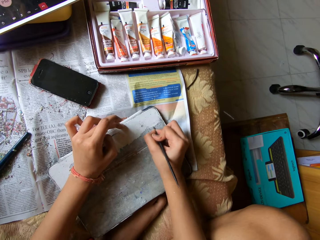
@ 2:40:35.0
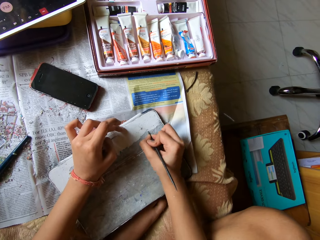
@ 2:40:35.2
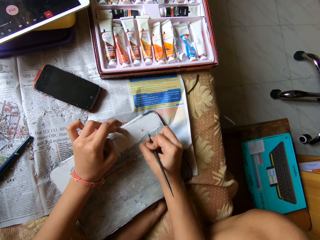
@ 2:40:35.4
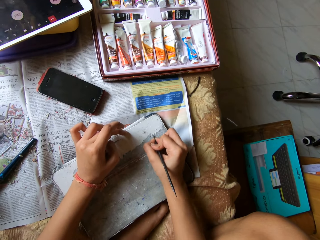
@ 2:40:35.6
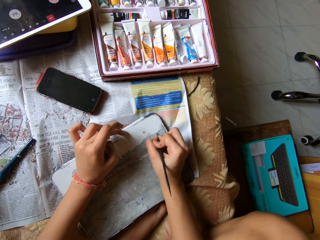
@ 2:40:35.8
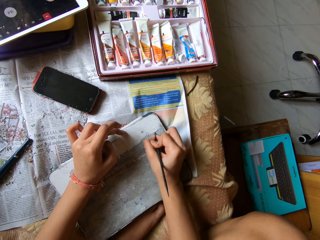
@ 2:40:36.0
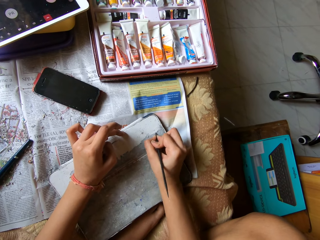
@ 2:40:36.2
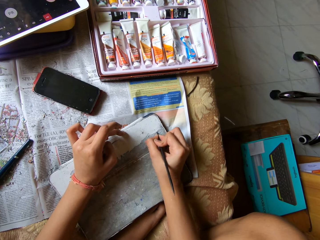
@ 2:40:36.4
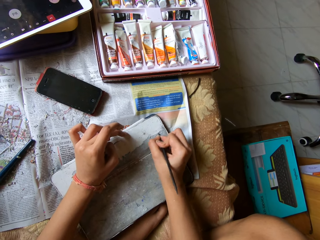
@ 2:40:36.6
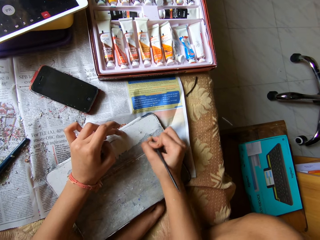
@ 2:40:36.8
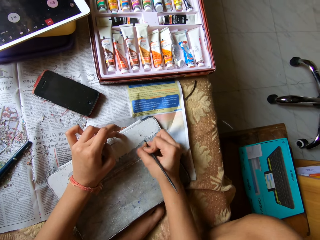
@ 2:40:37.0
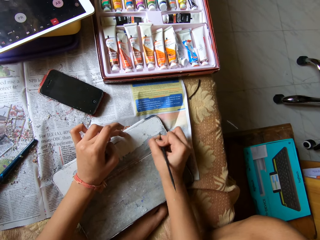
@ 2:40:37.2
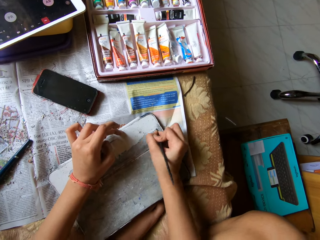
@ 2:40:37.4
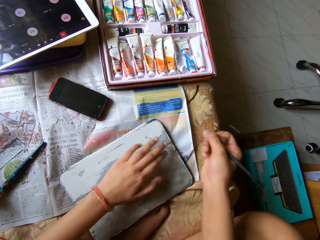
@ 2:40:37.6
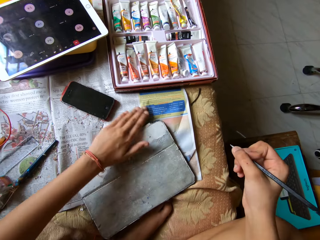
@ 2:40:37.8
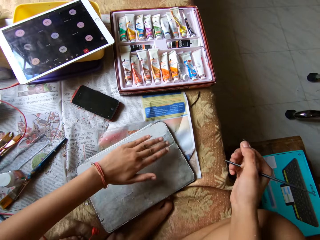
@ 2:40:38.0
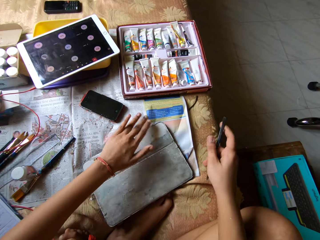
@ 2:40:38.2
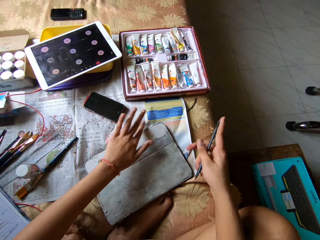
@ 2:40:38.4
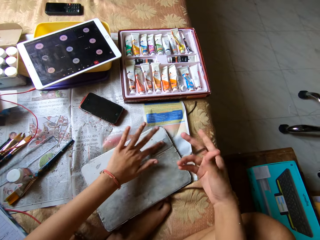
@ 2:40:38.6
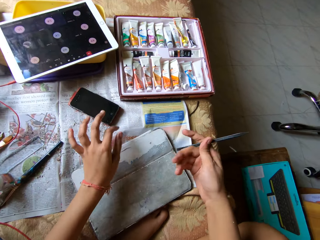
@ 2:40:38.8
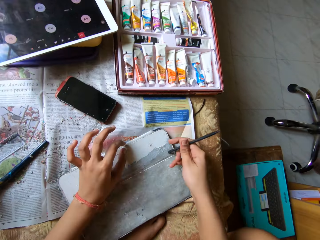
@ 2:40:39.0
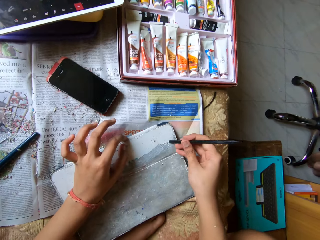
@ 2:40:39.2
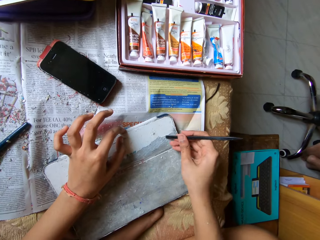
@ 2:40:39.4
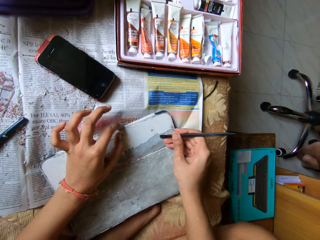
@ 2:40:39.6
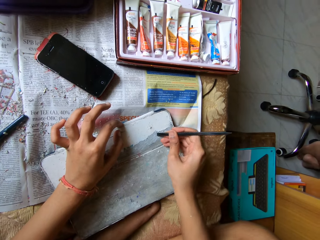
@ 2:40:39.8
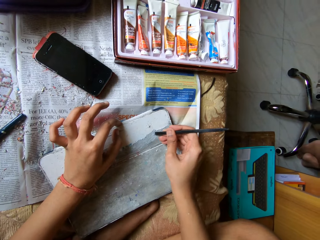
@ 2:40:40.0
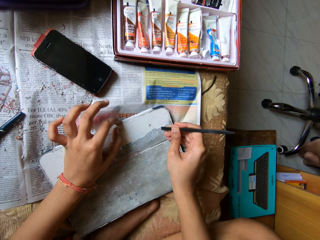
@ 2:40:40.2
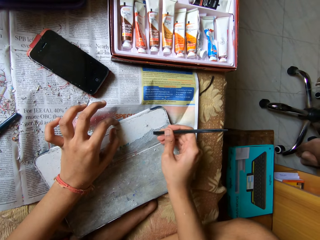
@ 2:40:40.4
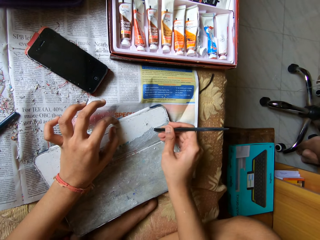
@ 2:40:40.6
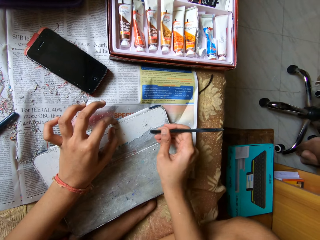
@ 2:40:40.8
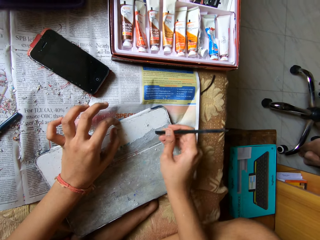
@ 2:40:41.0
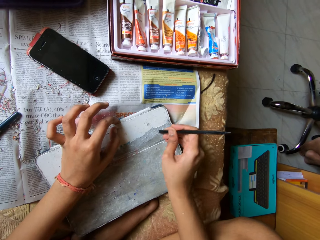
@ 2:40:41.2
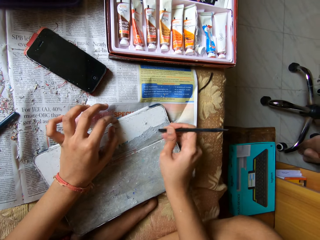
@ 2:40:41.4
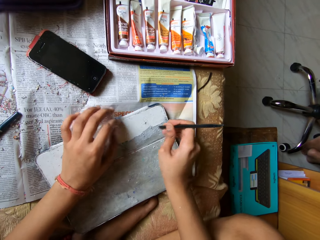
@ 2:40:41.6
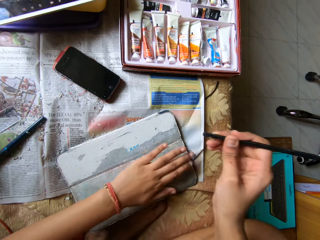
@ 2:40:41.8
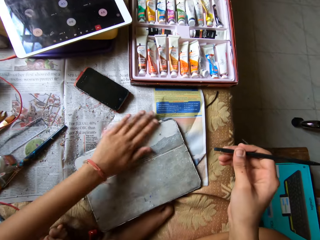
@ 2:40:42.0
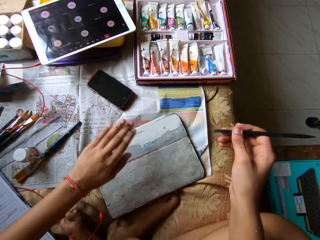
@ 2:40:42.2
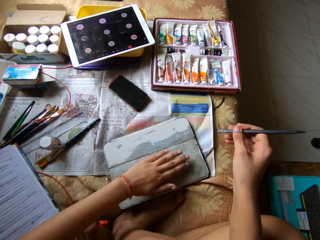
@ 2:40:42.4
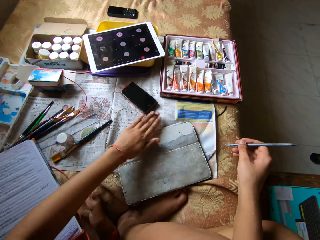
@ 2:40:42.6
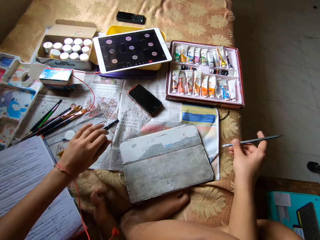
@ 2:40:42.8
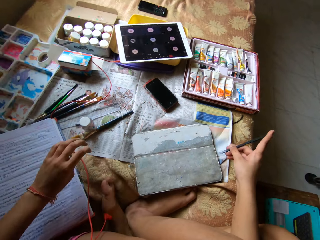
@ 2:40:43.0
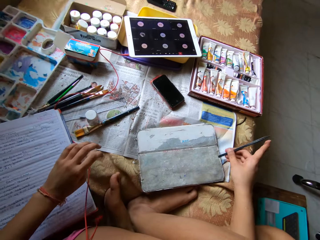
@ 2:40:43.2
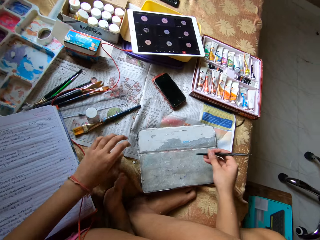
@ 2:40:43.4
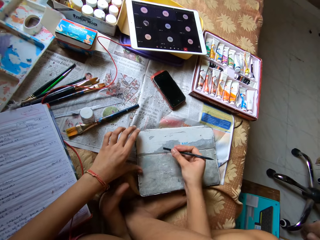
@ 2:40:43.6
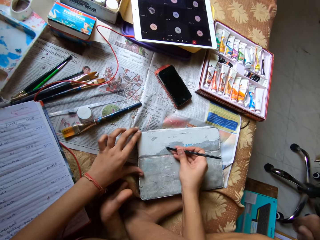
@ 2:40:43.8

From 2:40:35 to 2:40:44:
The camera wearer wipes the phone tab pouch on the bed with her left hand. She turns the pen. She scrapes the phone tab pouch with the scraper pen in her right hand. She wipes the phone tab pouch on the bed with her left hand.

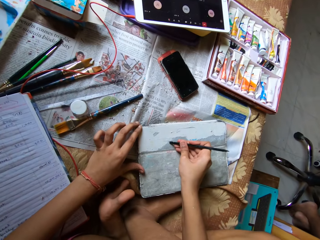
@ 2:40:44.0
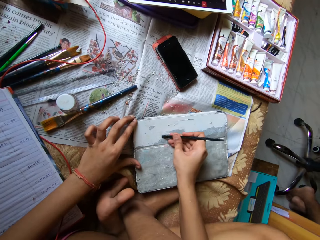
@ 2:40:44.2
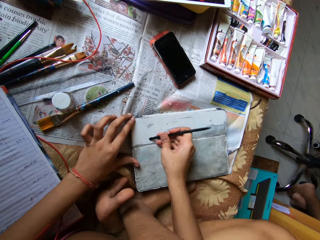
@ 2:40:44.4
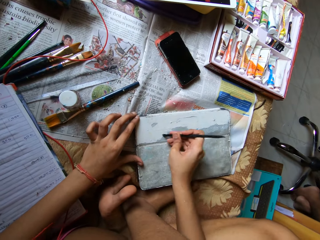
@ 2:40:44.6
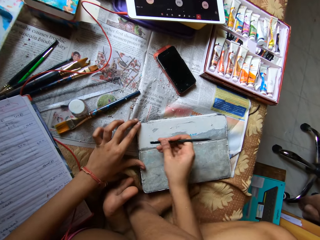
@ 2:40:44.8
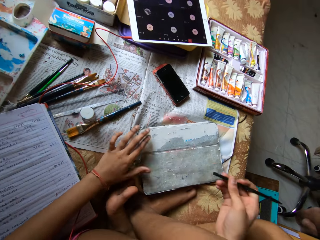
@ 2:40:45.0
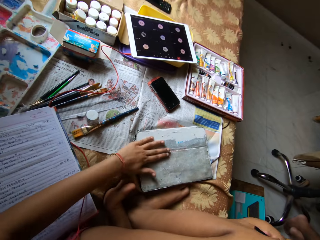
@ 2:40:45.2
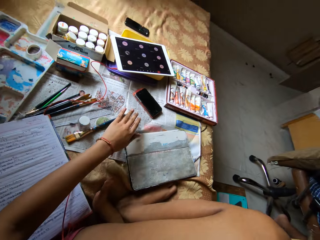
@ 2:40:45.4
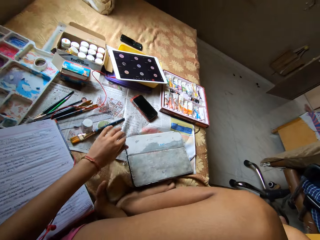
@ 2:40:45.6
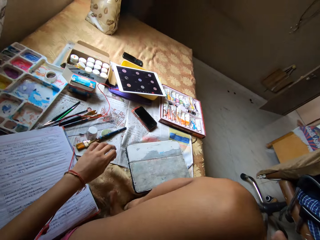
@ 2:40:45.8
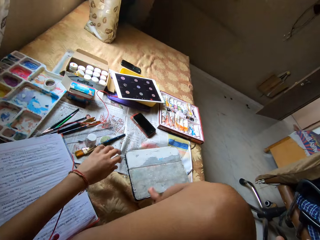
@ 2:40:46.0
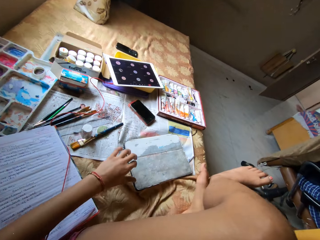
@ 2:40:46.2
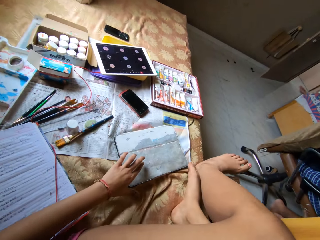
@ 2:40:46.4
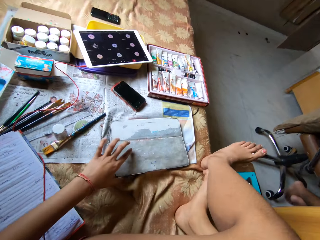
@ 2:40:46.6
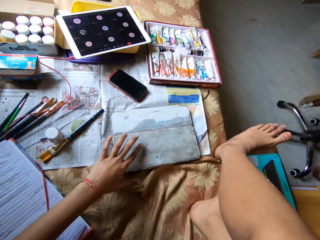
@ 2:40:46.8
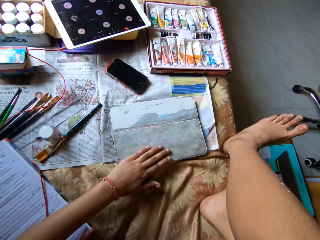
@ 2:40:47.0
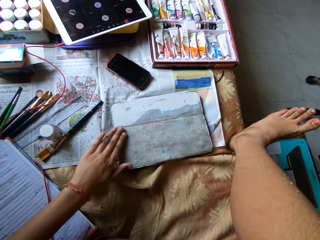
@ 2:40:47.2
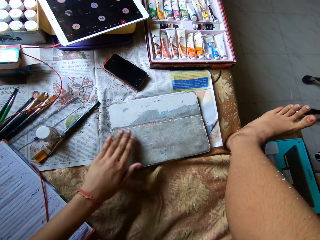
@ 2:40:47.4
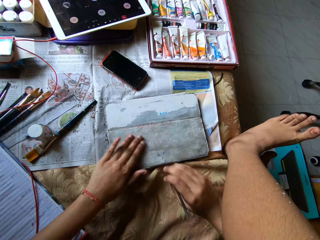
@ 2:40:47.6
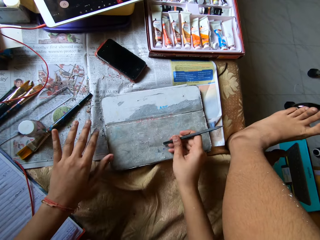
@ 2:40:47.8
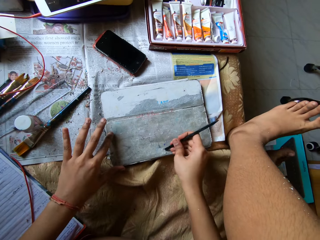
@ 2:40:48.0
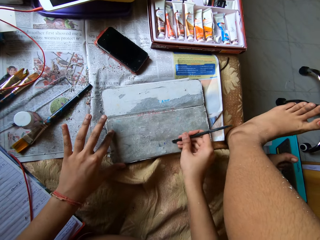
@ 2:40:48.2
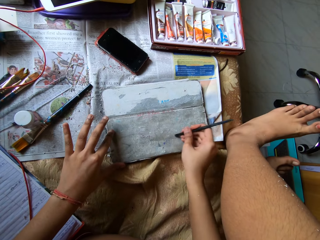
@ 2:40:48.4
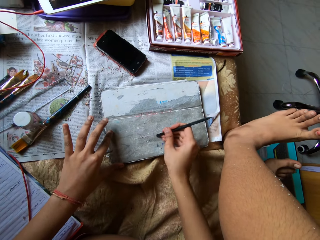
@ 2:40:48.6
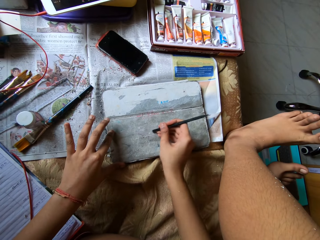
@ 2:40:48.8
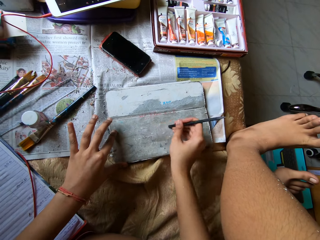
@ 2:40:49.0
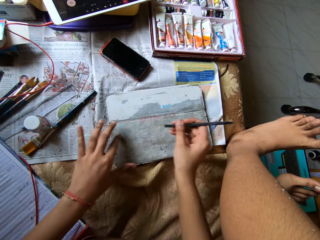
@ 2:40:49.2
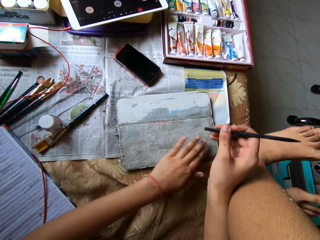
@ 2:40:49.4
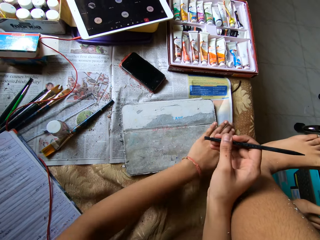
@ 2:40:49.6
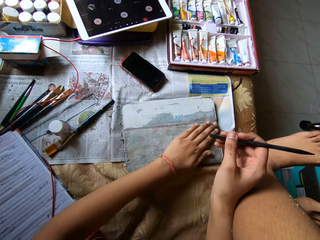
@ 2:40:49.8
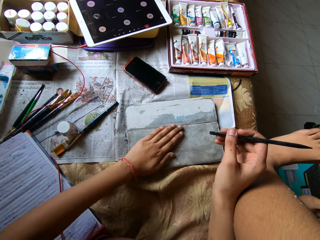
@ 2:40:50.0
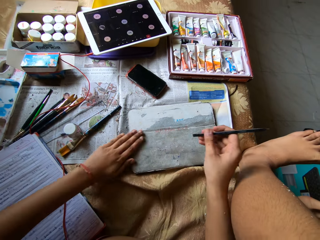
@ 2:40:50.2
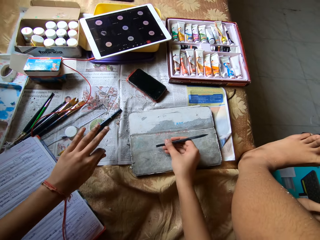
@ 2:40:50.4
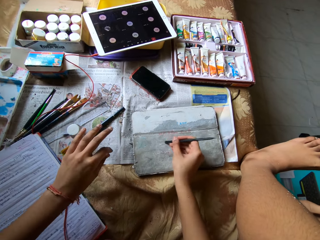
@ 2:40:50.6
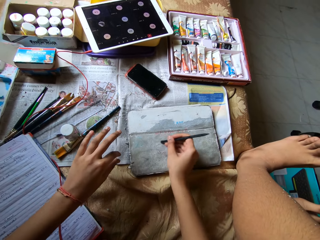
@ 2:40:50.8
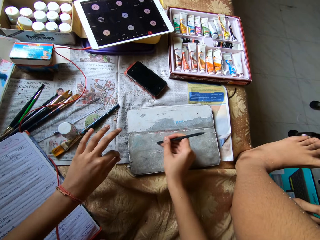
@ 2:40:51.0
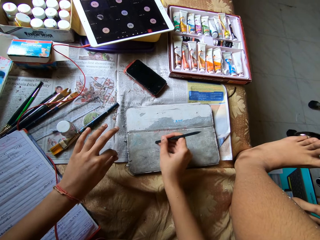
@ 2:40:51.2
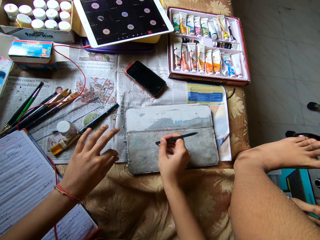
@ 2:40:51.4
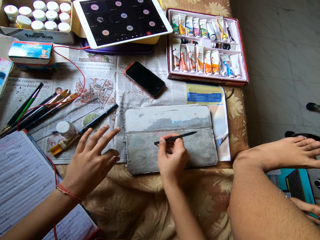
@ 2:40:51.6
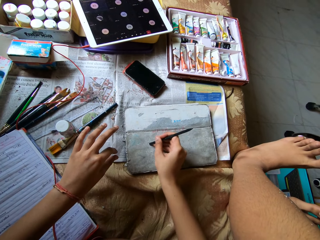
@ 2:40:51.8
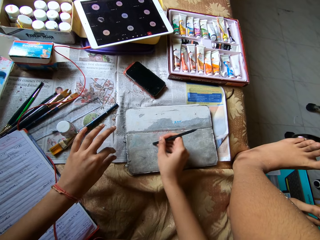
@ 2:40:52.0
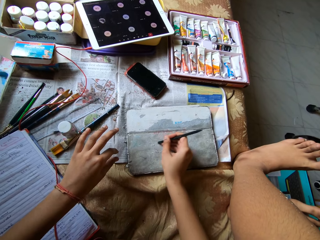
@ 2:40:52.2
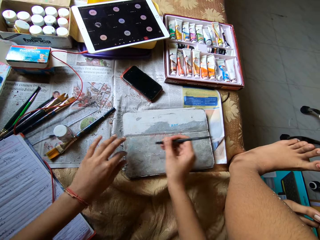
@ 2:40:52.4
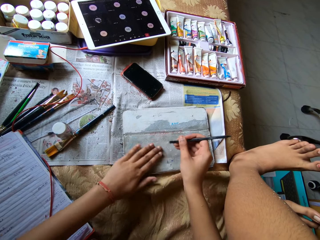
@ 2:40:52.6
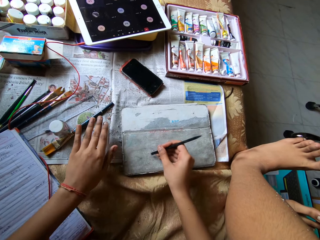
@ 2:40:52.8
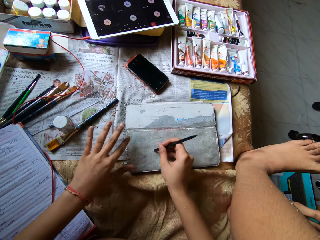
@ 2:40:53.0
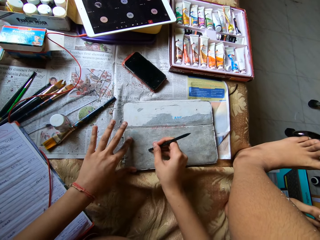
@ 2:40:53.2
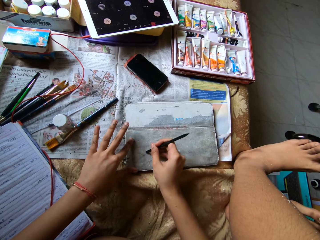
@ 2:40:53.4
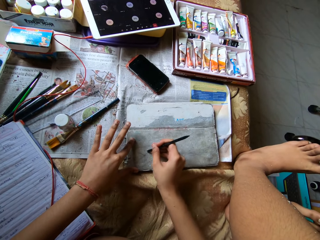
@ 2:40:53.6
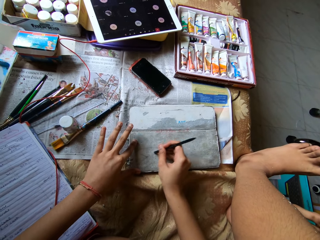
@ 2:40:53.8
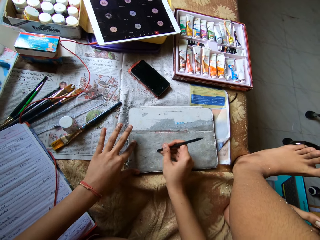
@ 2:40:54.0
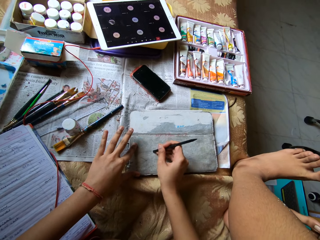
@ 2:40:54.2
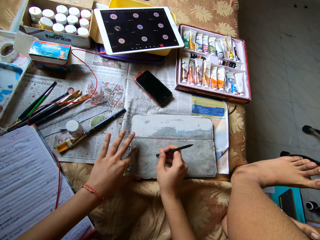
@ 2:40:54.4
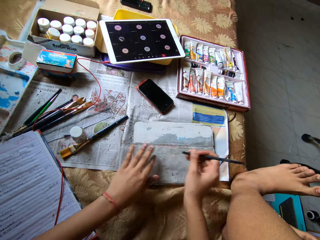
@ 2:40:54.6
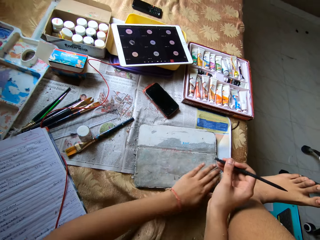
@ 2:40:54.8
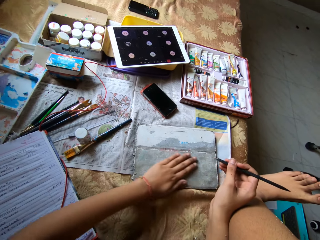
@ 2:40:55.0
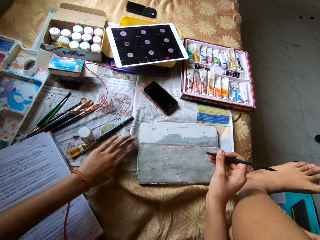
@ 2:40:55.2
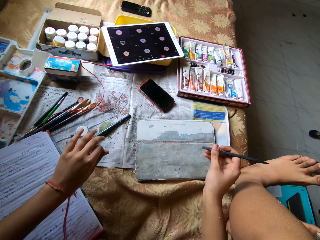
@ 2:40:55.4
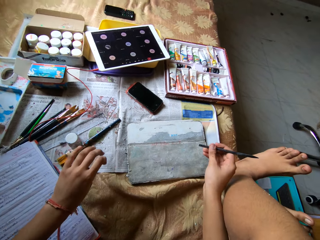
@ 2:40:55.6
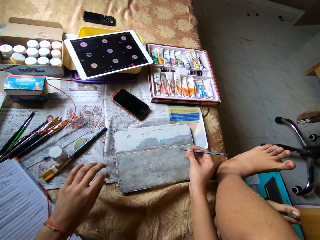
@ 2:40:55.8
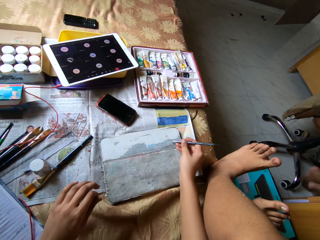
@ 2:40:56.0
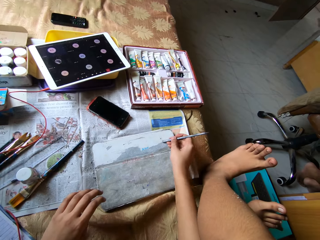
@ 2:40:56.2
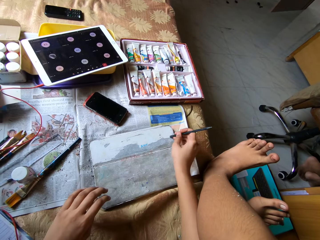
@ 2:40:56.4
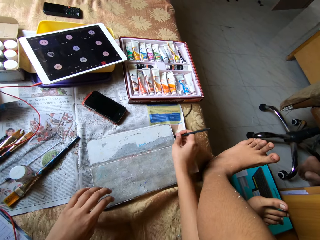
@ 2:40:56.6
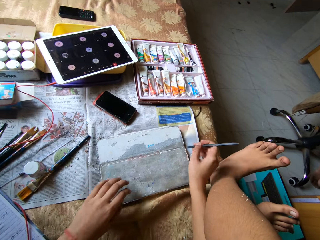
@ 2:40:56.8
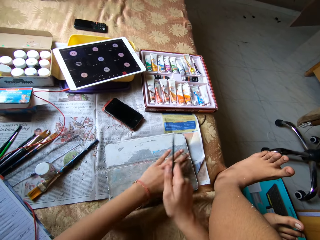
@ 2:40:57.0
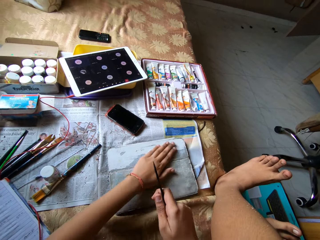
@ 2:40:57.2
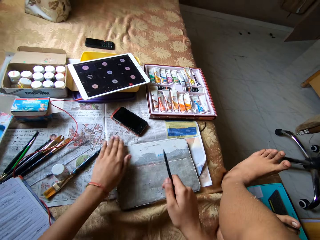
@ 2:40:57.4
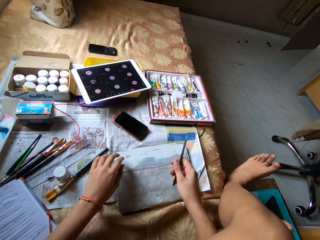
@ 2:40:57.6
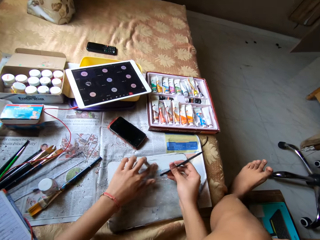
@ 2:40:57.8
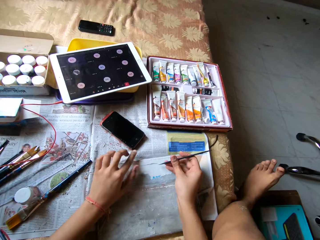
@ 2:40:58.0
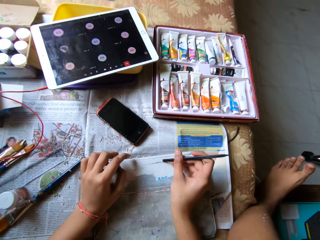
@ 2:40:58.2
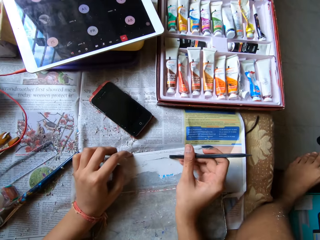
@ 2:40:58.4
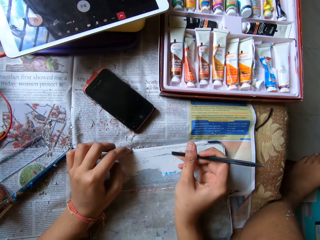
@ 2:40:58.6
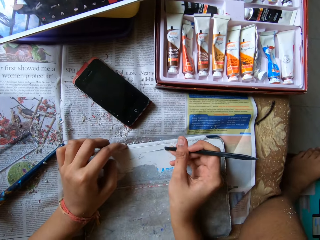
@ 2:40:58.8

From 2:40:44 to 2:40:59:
The camera wearer scrapes the phone tab pouch or board with the scraper pen in her right hand. She holds the board with her left hand. She wipes the phone tab pouch on the bed with her left hand. She moves her legs. She adjusts the tab on the bed with her left hand. She wipes the phone tab pouch on the bed with her left hand. She moves the board. She scrapes the phone tab pouch with the scraper pen in her right hand. She holds the board with her left hand. She wipes the phone tab pouch on the bed with her left hand. She scrapes the phone tab pouch with the scraper pen in her right hand. She wipes the phone tab pouch on the bed with her left hand. She scrapes the phone tab pouch with the scraper pen in her right hand. She wipes the phone tab pouch on the bed with her left hand. She scrapes the phone tab pouch with the scraper pen in her right hand. She wipes the phone tab pouch on the bed with her left hand. She scrapes the phone tab pouch with the scraper pen in her right hand.
